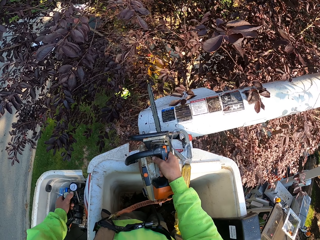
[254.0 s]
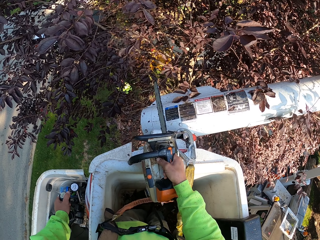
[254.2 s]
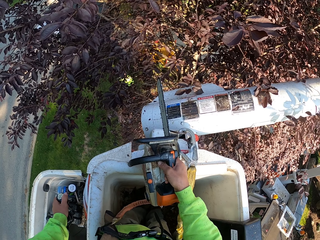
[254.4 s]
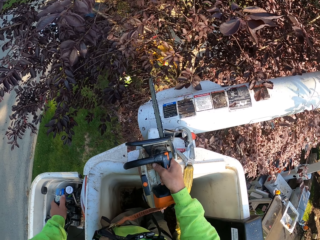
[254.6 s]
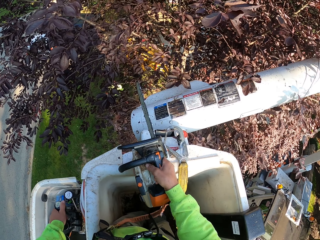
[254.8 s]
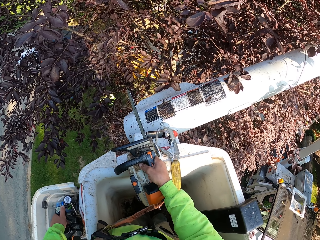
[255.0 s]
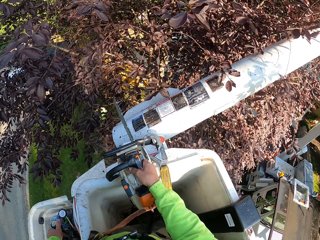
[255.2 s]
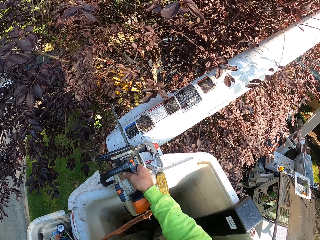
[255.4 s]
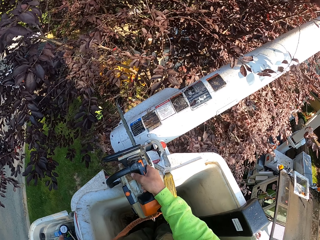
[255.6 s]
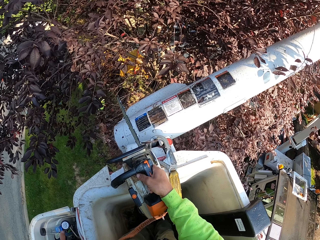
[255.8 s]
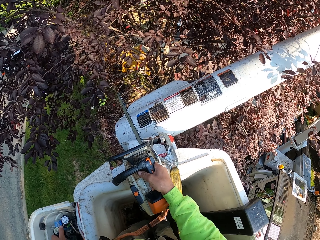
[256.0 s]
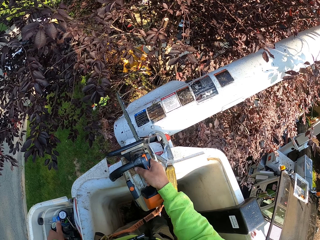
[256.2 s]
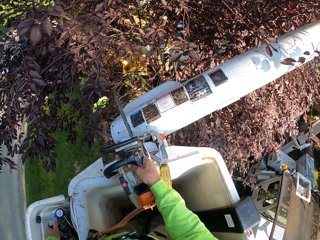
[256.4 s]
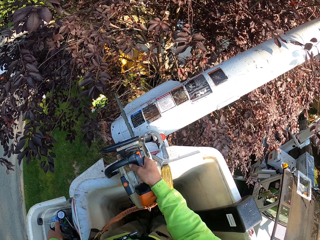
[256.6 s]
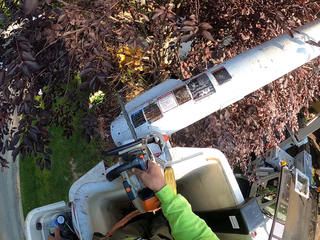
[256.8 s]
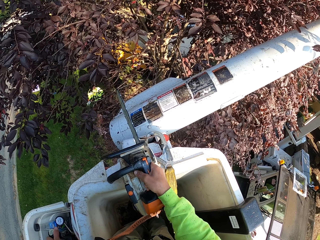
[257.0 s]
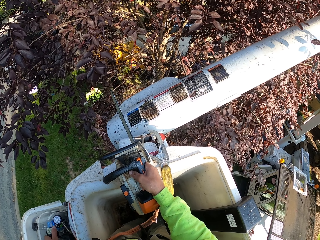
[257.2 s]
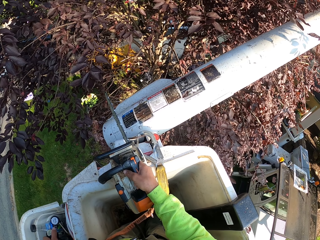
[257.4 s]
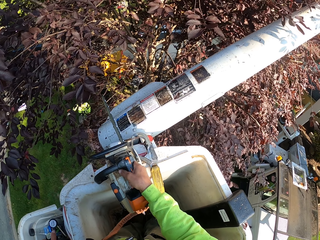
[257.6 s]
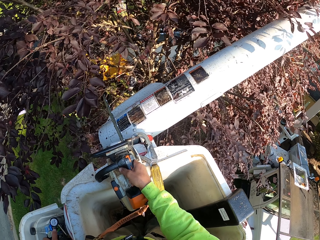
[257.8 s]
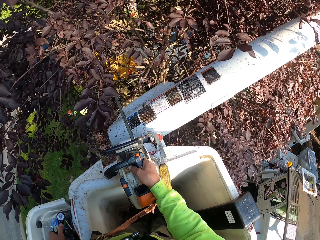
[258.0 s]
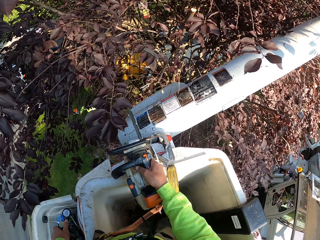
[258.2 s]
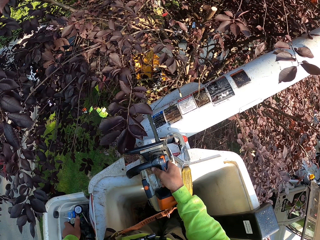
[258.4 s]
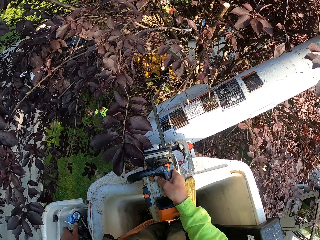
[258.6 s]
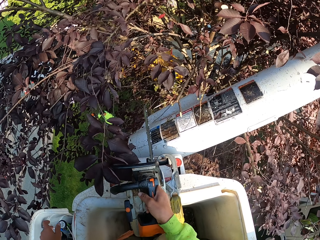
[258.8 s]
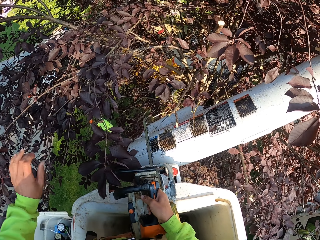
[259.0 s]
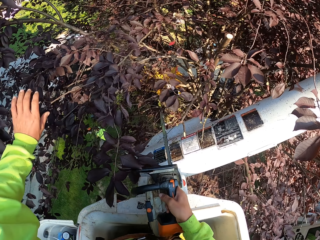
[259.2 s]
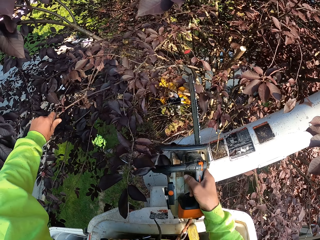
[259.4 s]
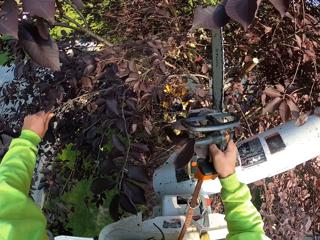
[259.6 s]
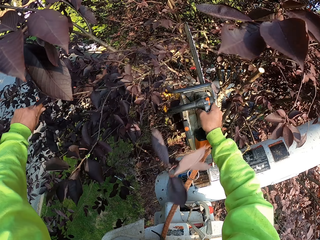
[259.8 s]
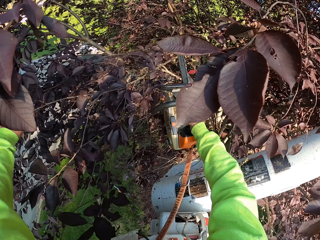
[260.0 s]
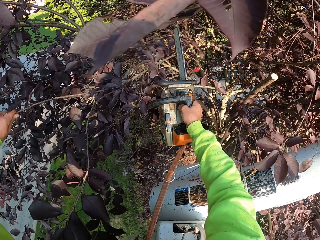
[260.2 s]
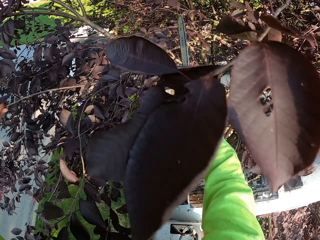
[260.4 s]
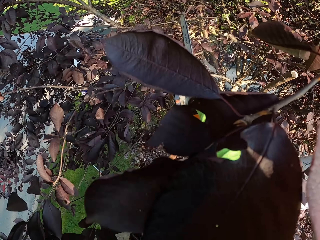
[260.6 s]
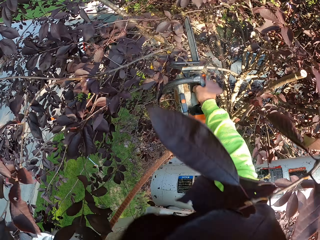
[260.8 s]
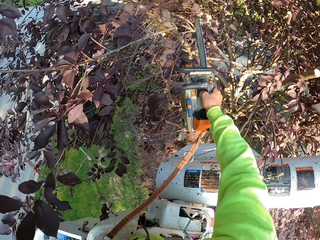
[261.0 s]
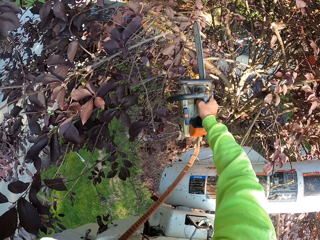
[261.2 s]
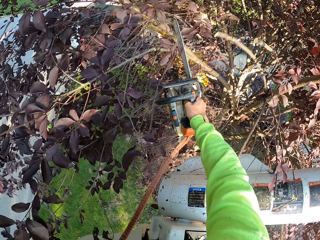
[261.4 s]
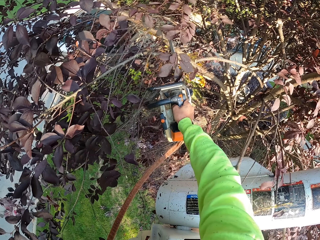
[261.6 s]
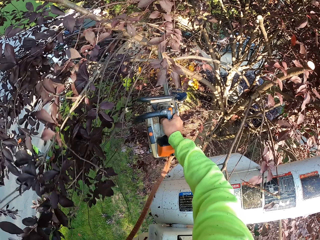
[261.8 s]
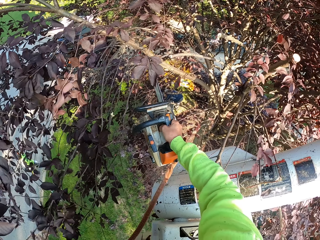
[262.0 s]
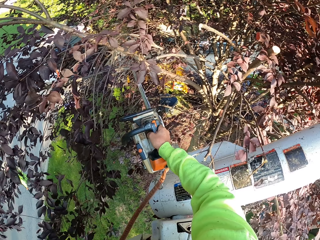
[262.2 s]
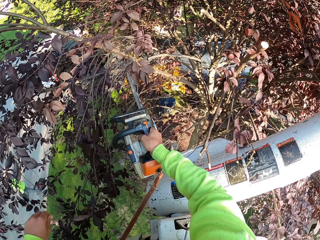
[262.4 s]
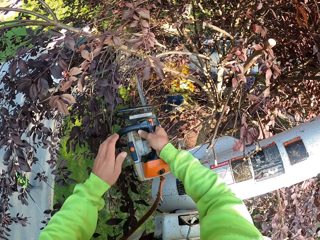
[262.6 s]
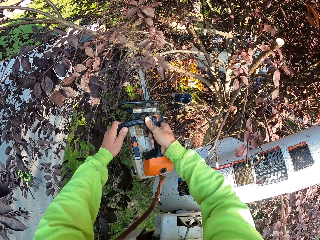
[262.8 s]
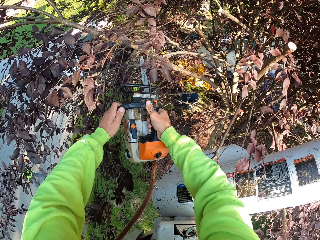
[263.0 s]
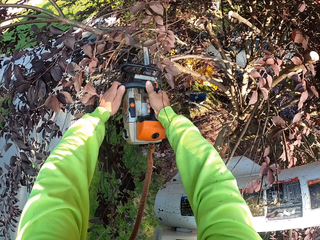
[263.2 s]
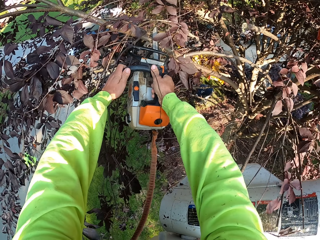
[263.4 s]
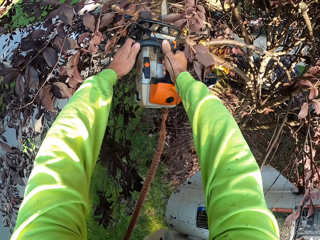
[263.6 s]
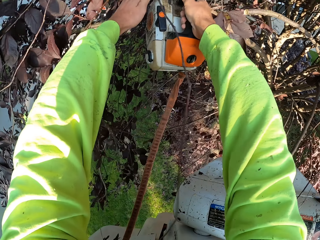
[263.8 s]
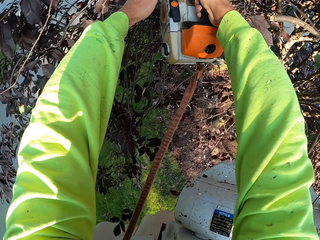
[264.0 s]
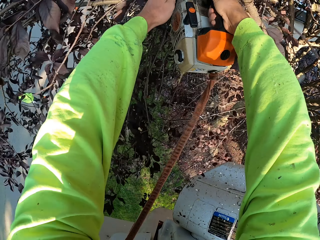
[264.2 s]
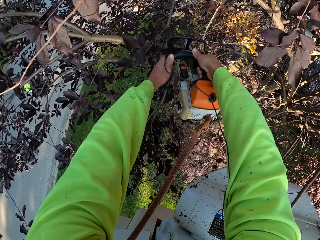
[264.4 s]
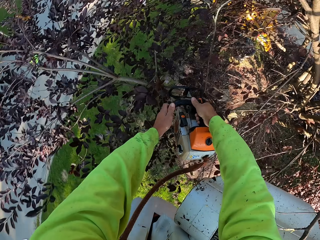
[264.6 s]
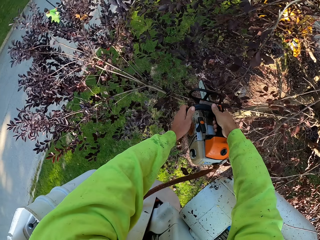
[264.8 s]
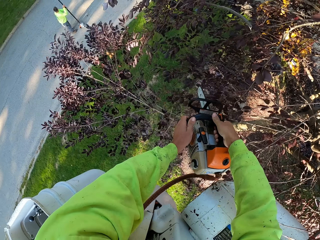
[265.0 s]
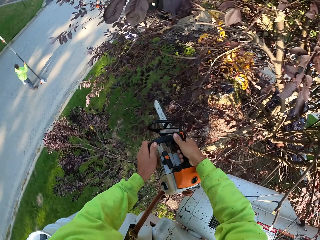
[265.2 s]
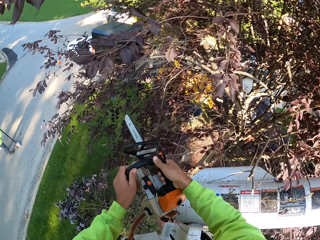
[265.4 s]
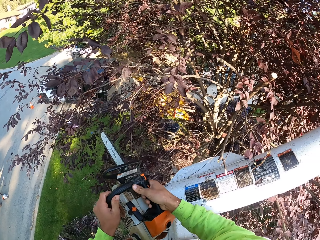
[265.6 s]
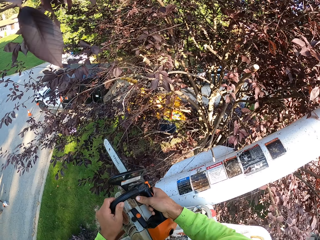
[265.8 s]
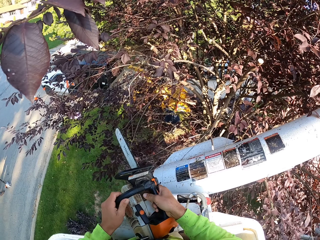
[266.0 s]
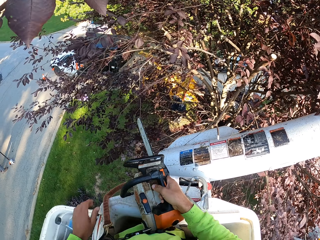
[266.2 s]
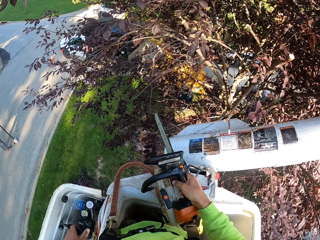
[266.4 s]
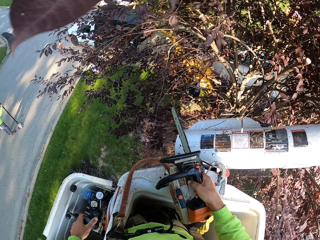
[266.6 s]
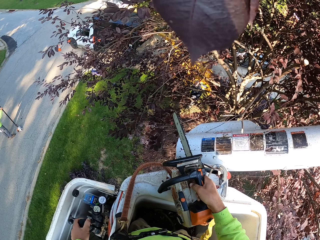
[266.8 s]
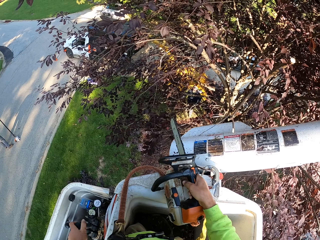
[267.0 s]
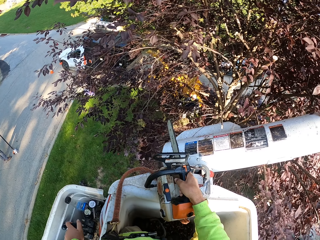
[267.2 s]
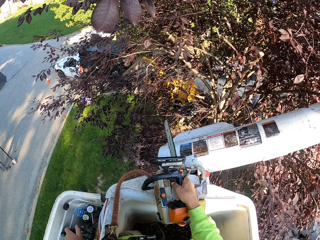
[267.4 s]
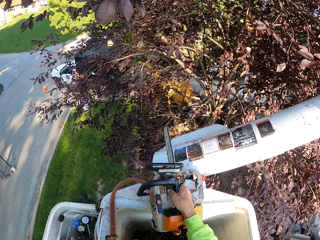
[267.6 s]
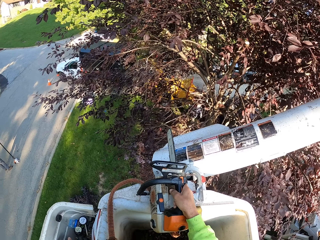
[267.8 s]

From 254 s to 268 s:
The camera wearer holds a branch of leaves with his left hand. He cuts the branch of leaves in his left hand with the chain saw in his right hand. He cuts a branch of leaves with both hands on the chain saw. He places his left hand on the control of the man lift. He adjusts the crane.

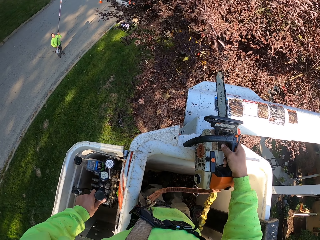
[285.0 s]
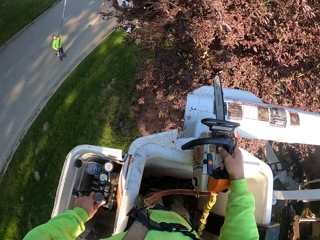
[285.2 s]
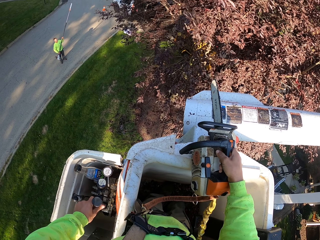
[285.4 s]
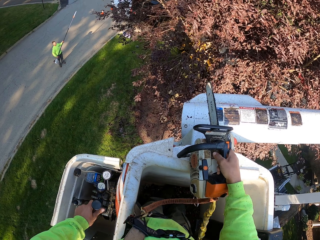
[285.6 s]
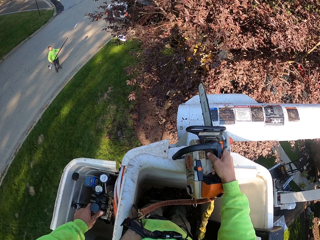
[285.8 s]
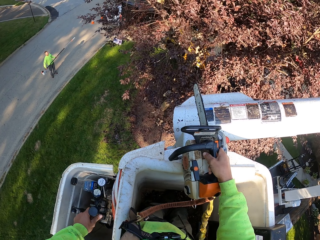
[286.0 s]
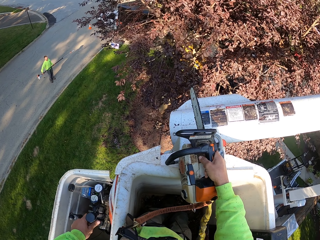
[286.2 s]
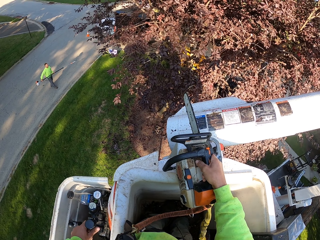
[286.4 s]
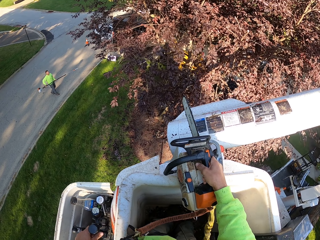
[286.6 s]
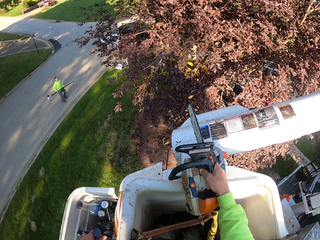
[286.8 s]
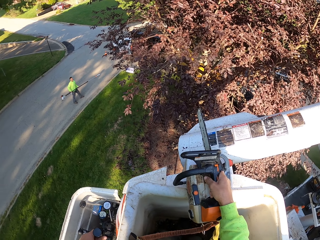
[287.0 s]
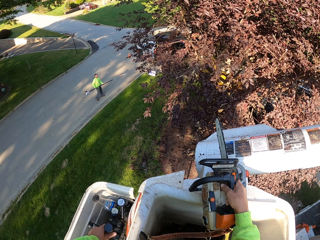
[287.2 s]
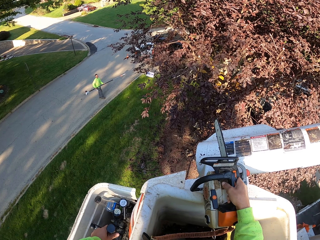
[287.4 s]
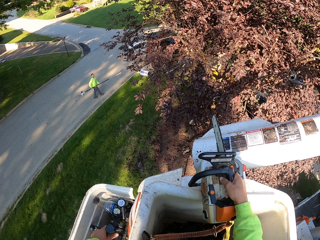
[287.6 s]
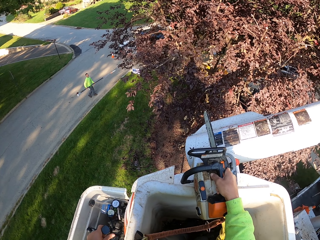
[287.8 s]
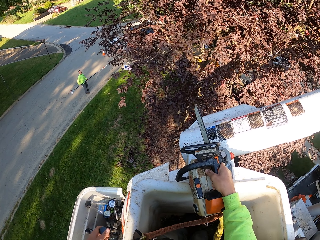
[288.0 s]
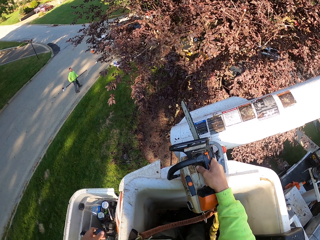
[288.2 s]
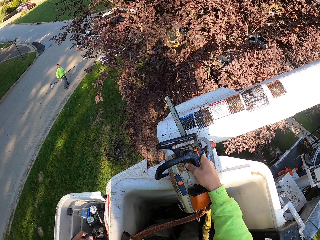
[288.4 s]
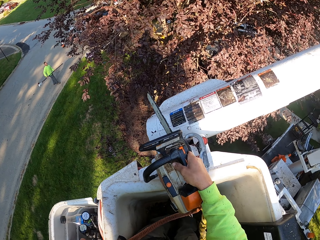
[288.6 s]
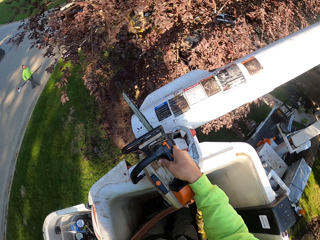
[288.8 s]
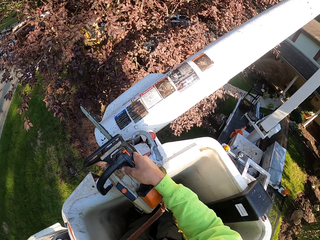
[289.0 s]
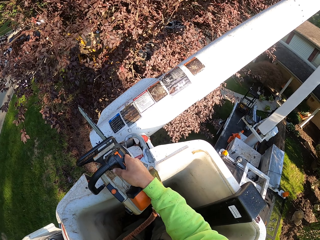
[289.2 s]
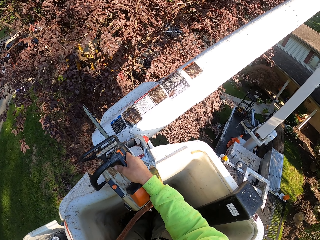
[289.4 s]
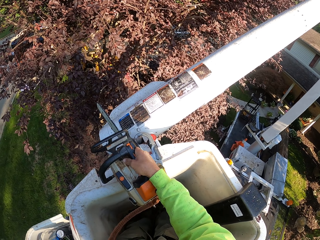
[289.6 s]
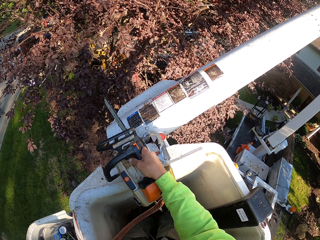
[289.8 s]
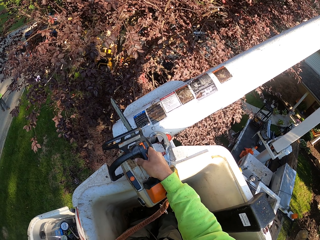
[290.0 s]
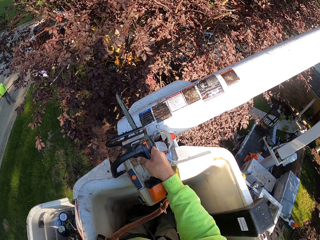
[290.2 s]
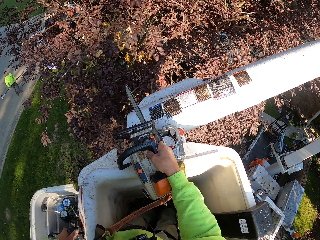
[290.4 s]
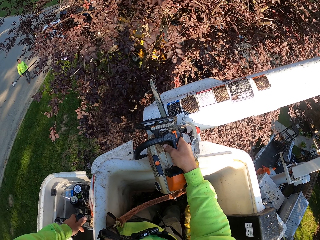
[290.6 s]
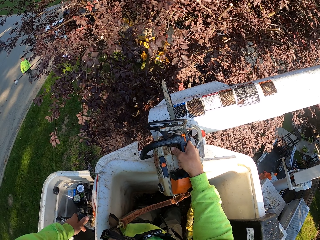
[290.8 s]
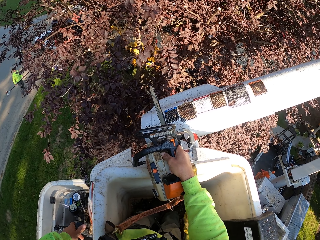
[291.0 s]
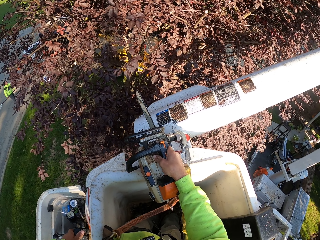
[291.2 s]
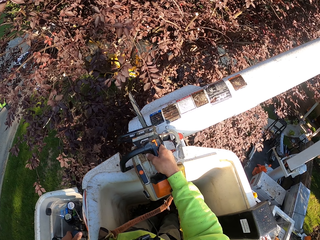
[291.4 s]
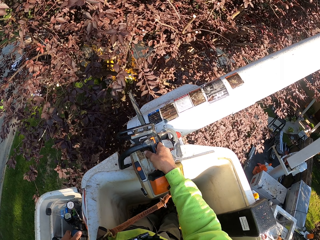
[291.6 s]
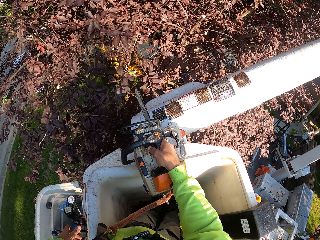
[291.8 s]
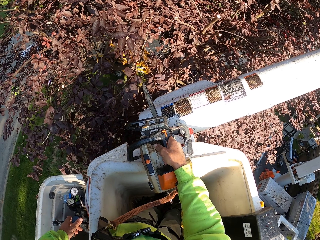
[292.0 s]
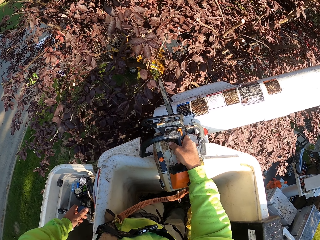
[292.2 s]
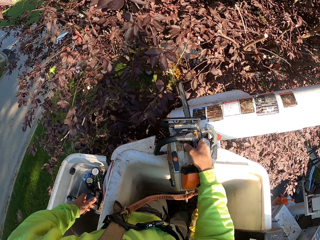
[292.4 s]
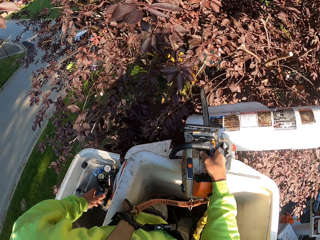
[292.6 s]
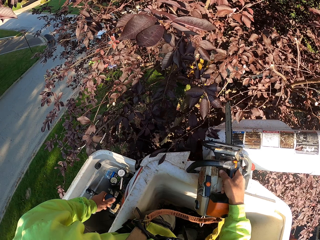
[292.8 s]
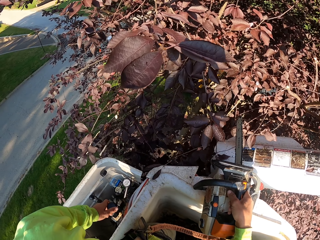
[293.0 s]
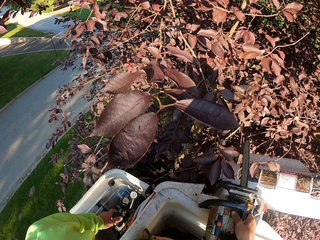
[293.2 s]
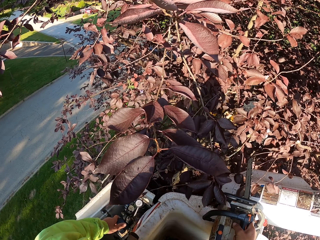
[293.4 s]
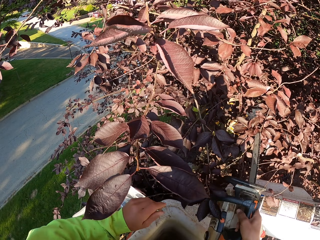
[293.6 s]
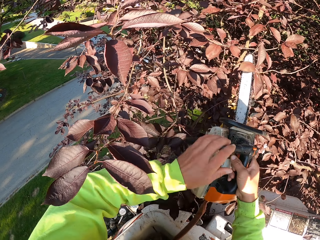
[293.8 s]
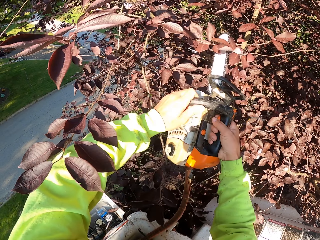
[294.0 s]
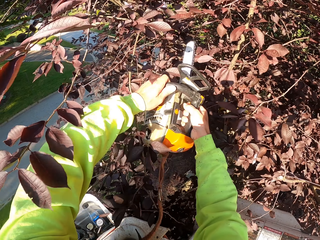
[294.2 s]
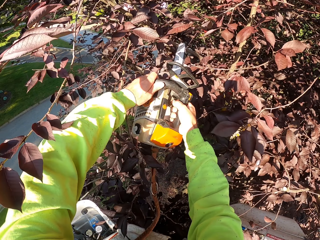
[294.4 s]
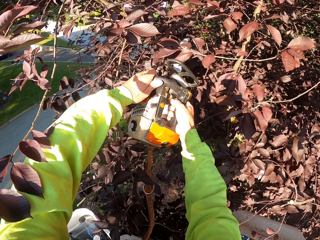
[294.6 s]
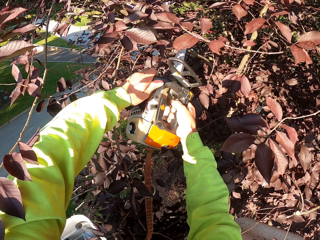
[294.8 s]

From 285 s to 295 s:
The man walks under a tree. The camera wearer moves towards the tree with the boom lift crane.
